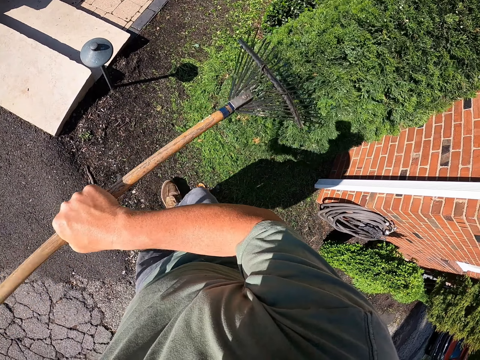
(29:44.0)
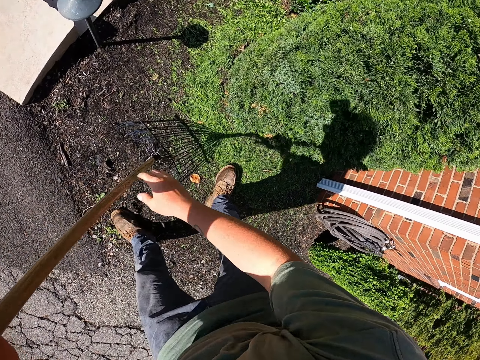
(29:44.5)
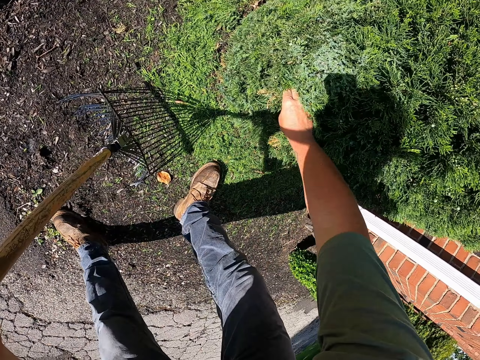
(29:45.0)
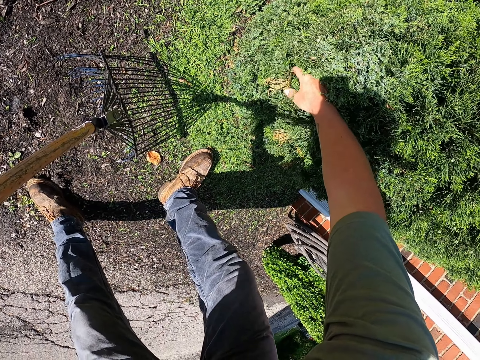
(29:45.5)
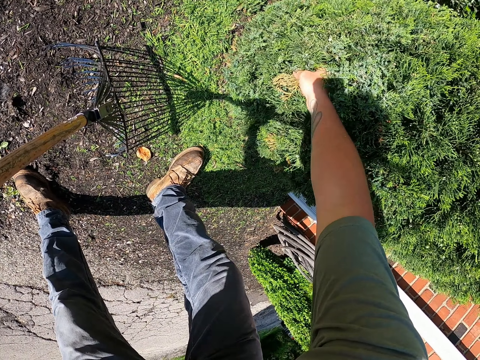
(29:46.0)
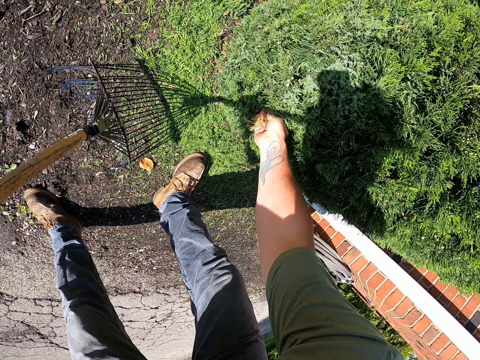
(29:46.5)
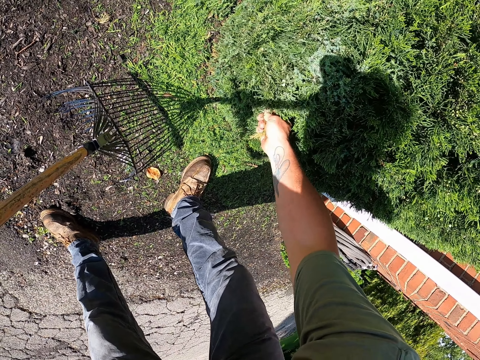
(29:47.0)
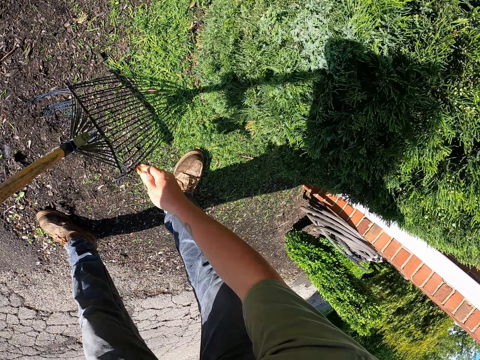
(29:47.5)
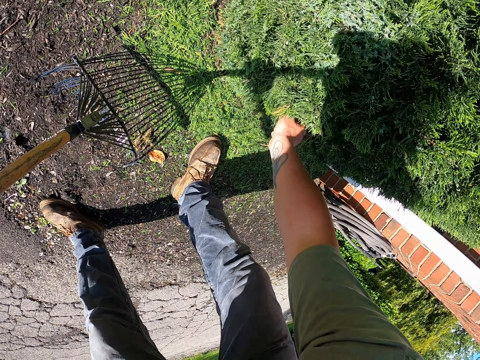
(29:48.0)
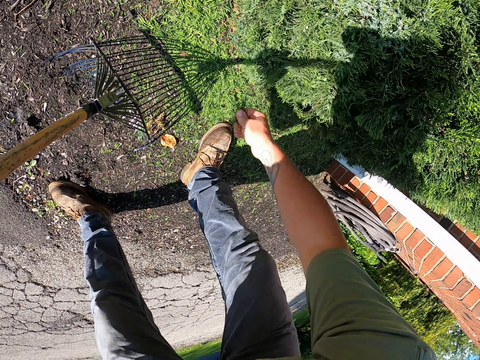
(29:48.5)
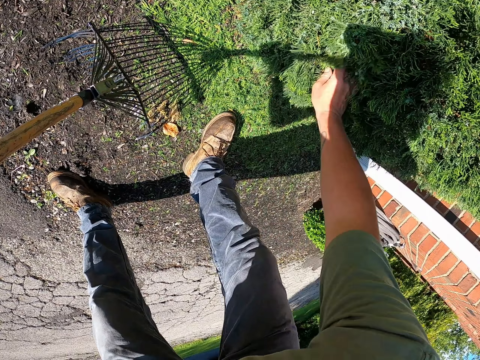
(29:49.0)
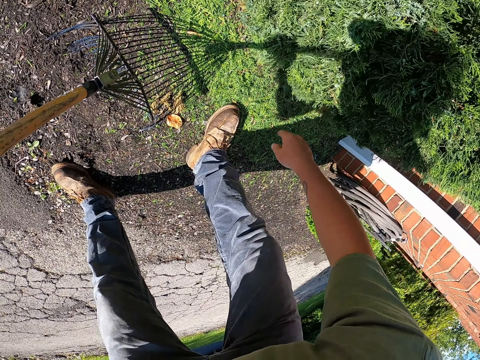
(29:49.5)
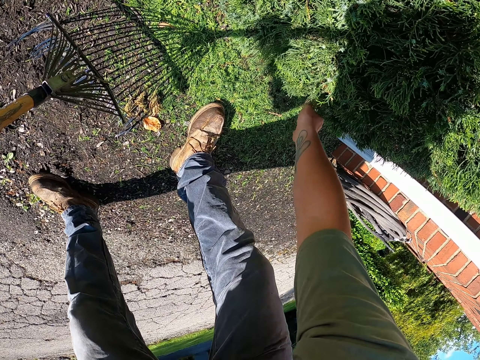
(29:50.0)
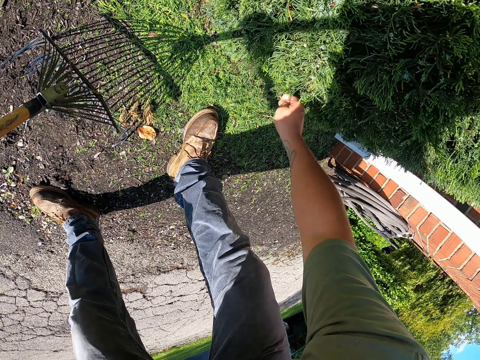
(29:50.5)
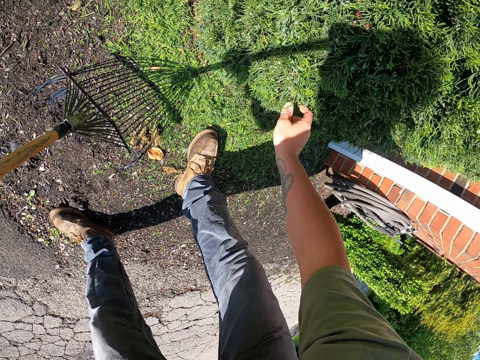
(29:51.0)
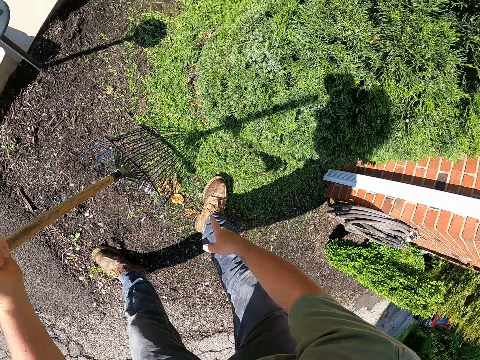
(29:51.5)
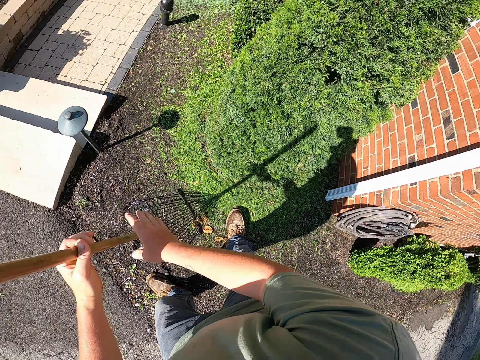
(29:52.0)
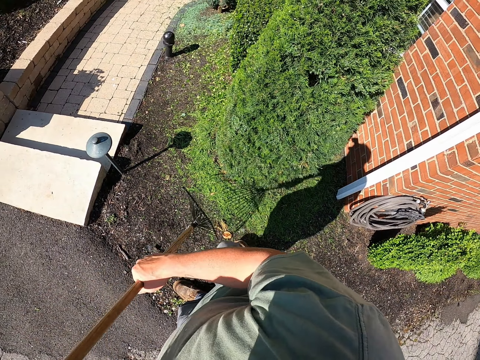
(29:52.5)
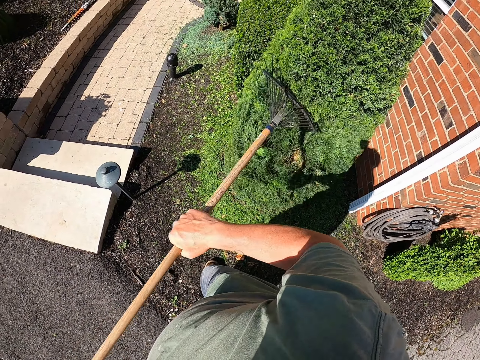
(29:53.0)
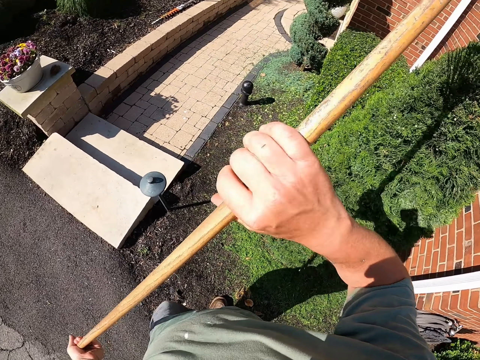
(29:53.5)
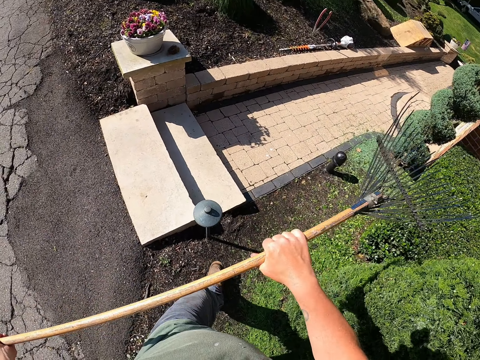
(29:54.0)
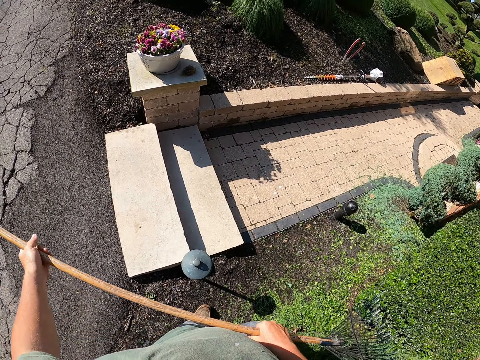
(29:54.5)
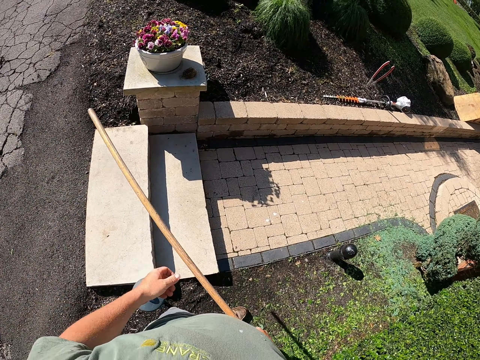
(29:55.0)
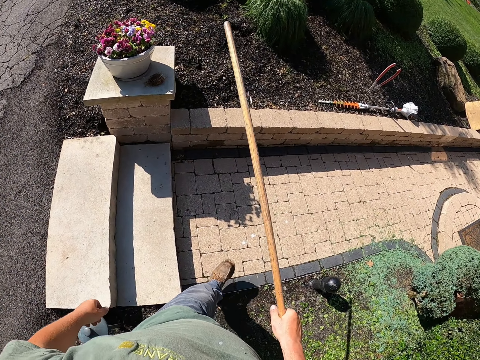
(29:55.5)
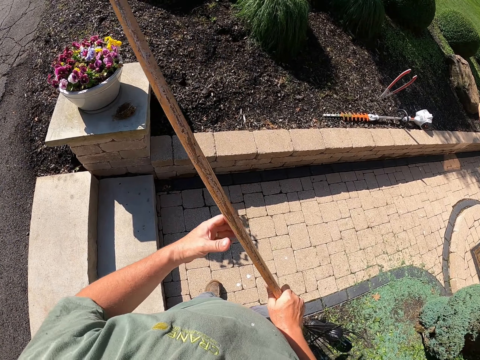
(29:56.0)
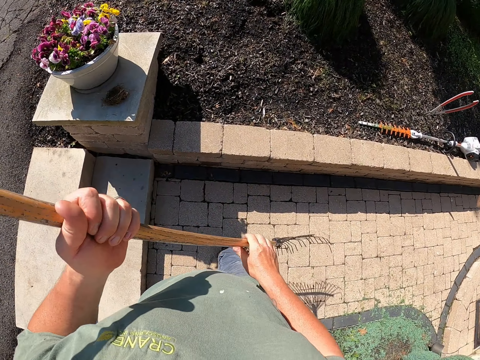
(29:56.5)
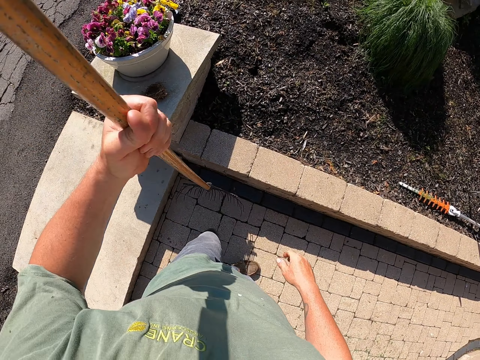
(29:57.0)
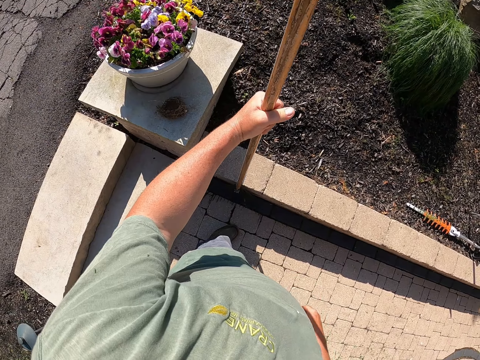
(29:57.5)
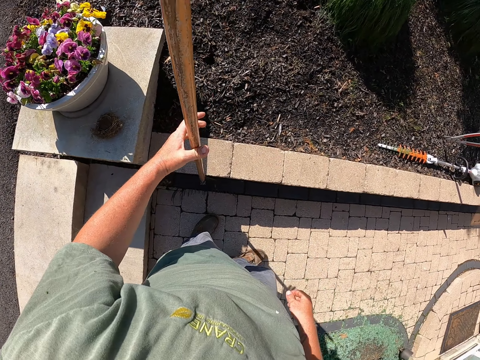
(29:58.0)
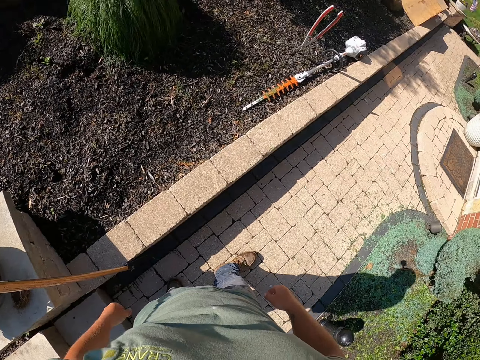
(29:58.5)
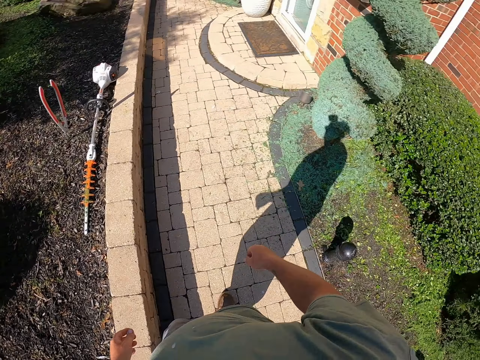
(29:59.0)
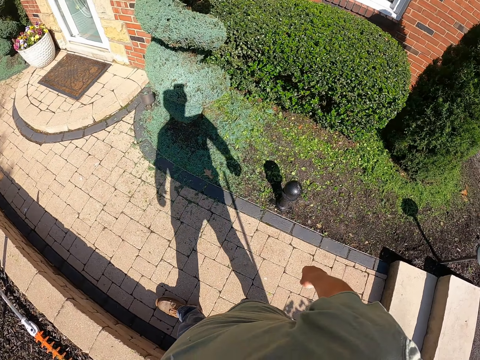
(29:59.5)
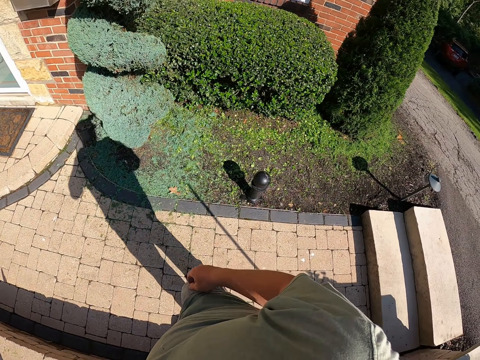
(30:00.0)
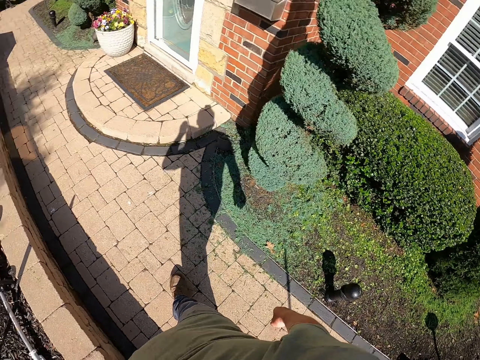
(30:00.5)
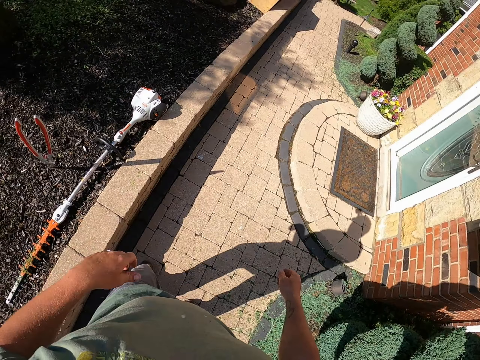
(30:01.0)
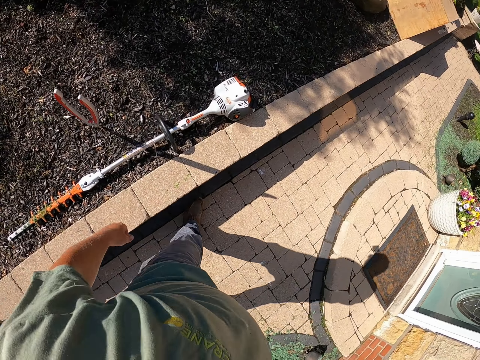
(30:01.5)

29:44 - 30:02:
The camera wearer plucks leaves. They touch the flower. They drop the leaves, pluck leaves, and drop the leaves. They hold a rake. They pluck leaves, drop the leaves, pluck leaves, and drop the leaves. They stand up, touch their pant, scrape the flower, remove dust, and walk around. They remove their hand from the rake, hold the rake, put the rake down, and walk around.

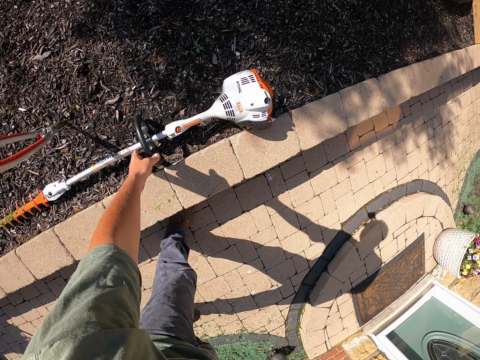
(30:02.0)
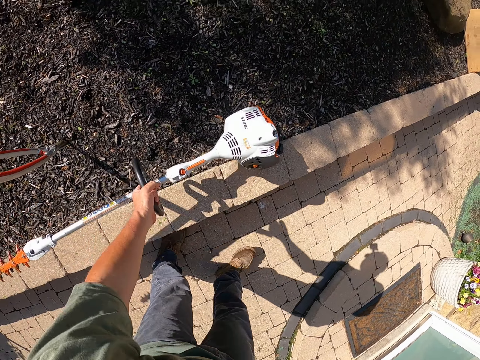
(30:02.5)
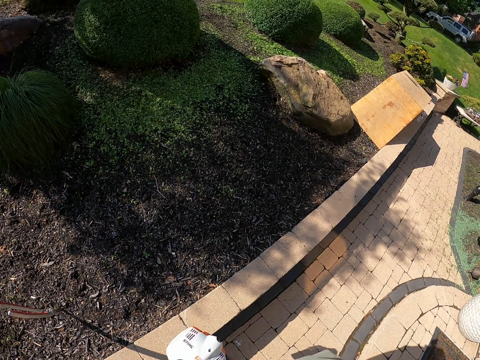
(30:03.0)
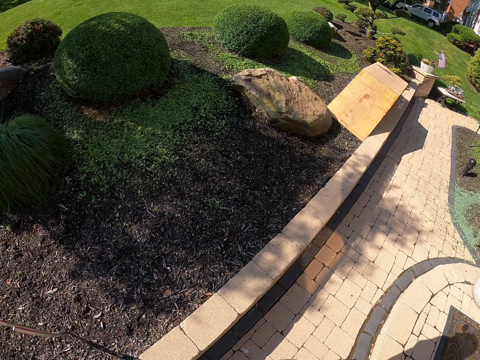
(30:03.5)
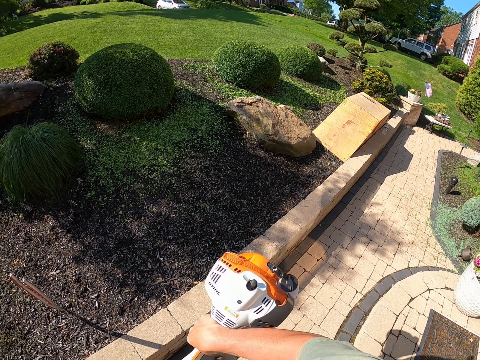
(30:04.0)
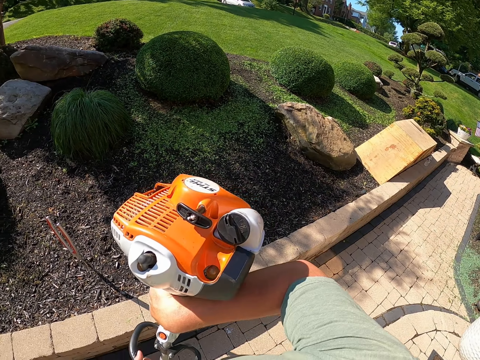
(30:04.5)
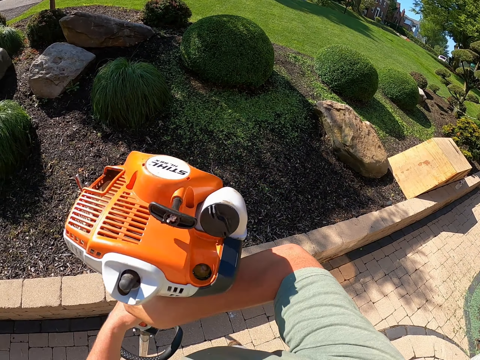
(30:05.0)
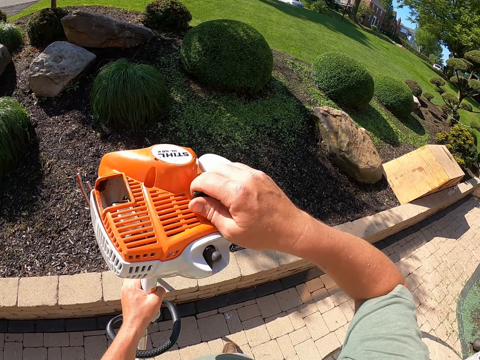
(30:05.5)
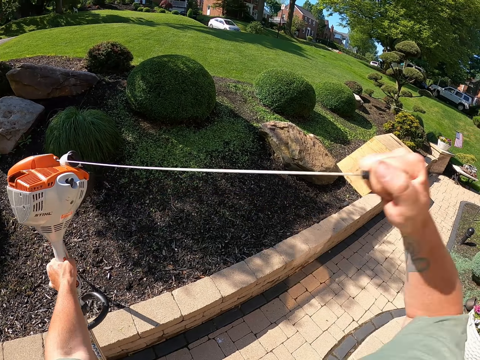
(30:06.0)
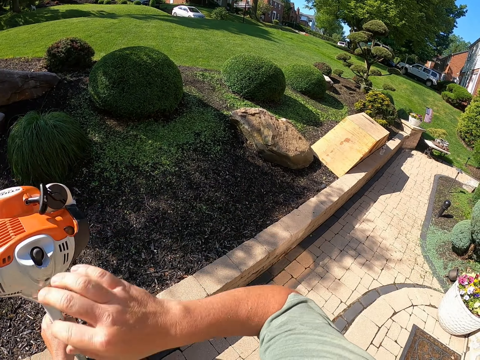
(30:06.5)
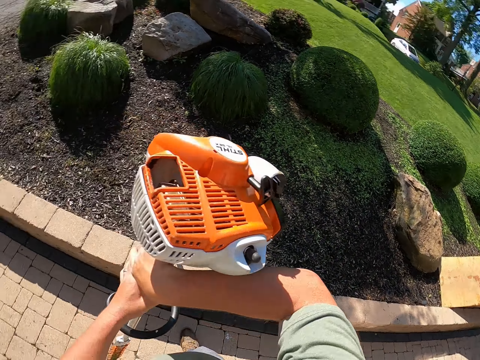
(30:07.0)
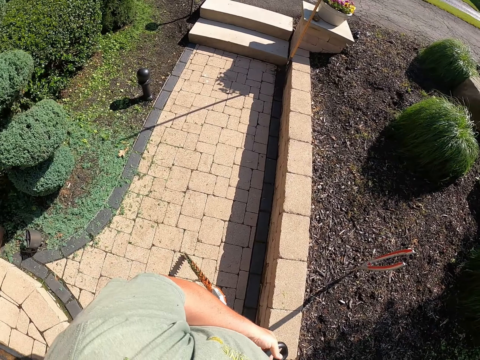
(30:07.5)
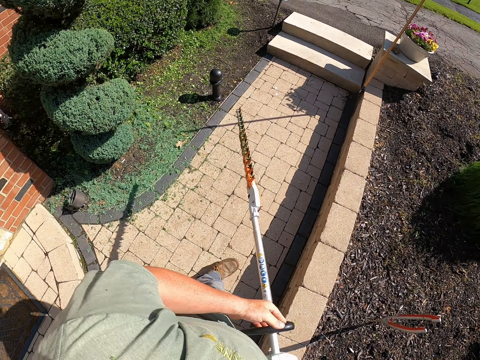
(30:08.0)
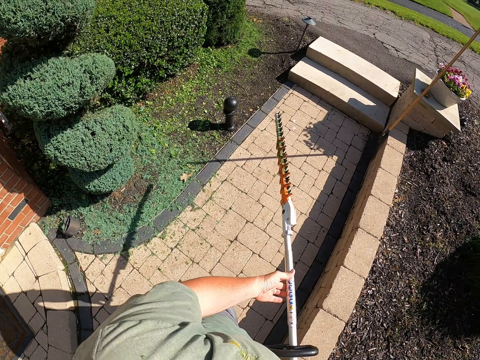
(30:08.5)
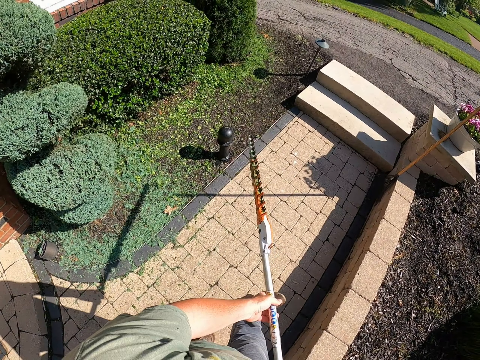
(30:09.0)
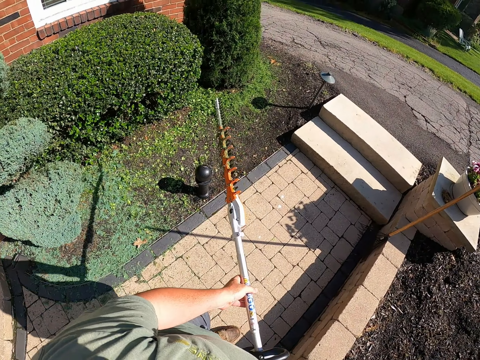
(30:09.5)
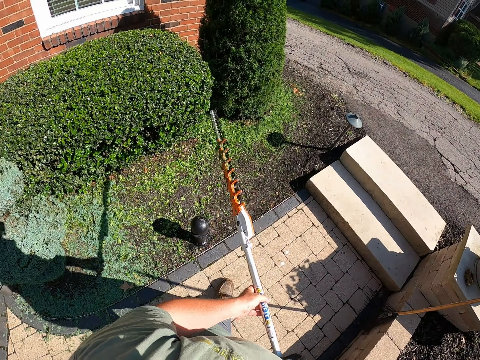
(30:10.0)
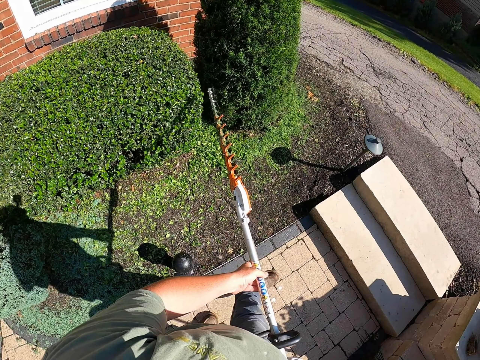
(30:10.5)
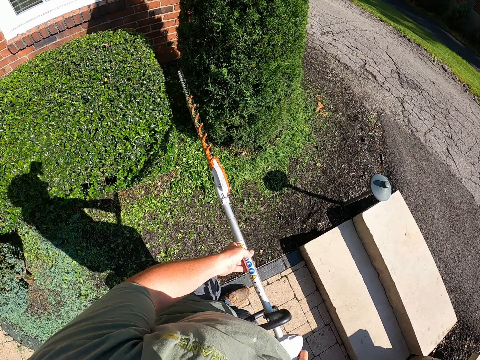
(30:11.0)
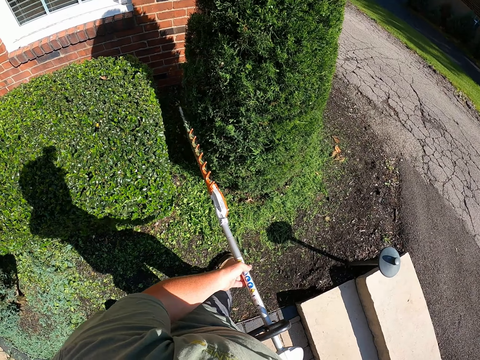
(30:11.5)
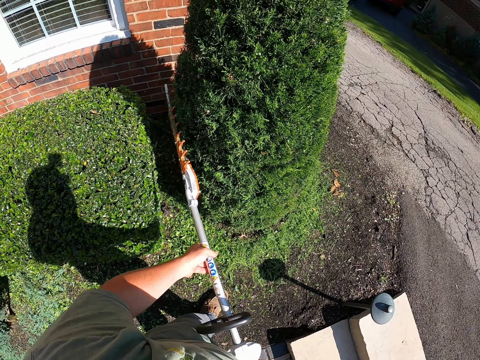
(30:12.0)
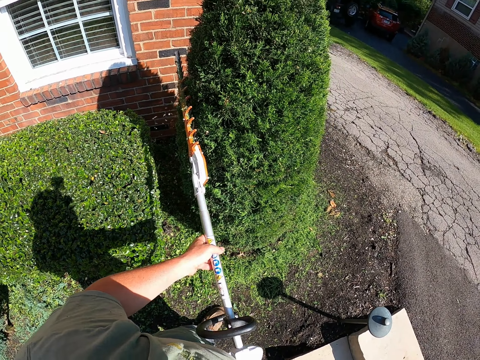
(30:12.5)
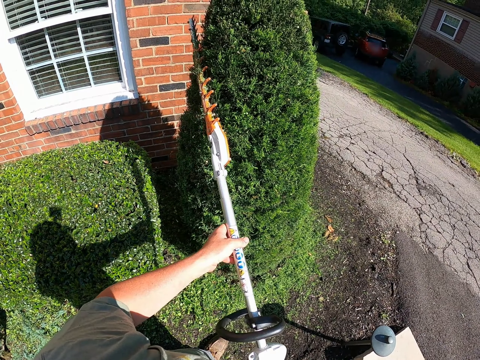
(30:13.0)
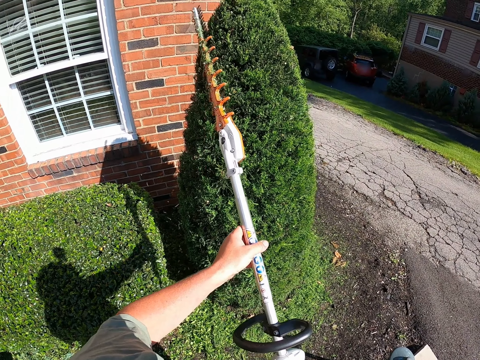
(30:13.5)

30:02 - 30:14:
The camera wearer picks up a flower trimmer machine. They hold the flower trimmer machine and pull a cord. They hold the flower trimmer machine. They hold it again. They move around, hold the flower trimmer machine, walk, and trim the flower.
